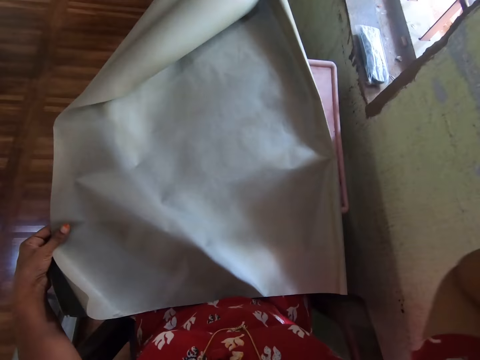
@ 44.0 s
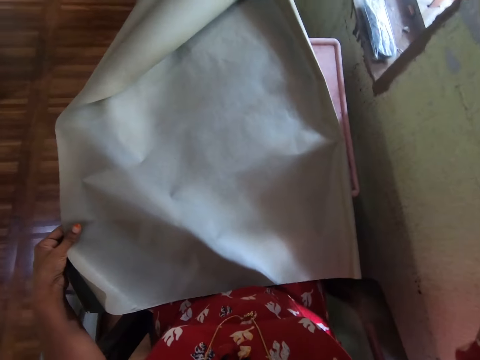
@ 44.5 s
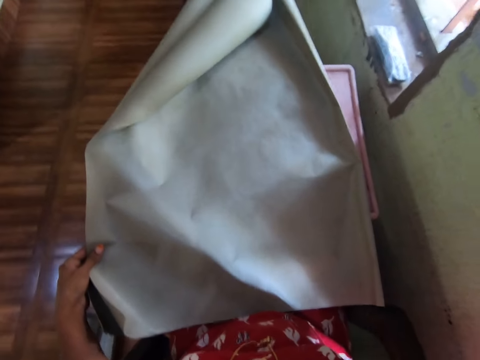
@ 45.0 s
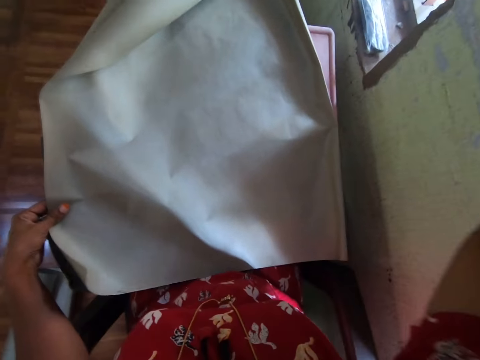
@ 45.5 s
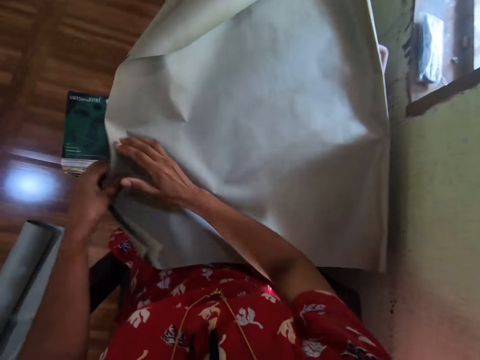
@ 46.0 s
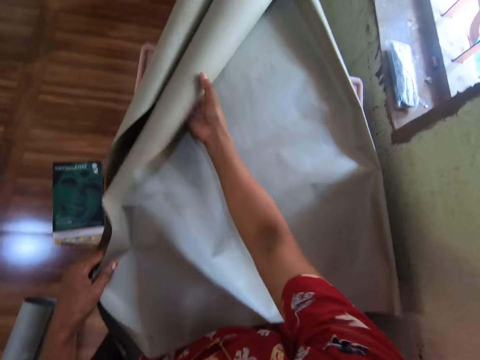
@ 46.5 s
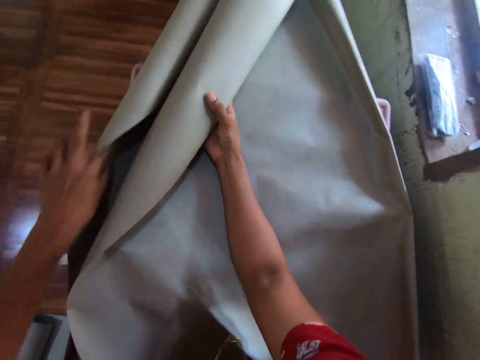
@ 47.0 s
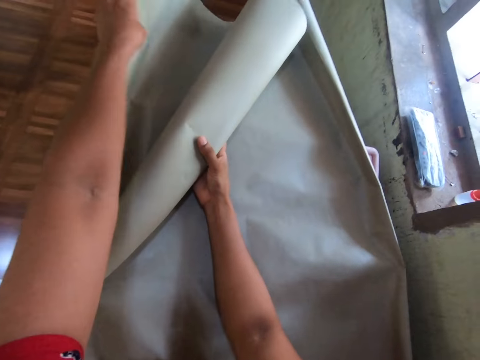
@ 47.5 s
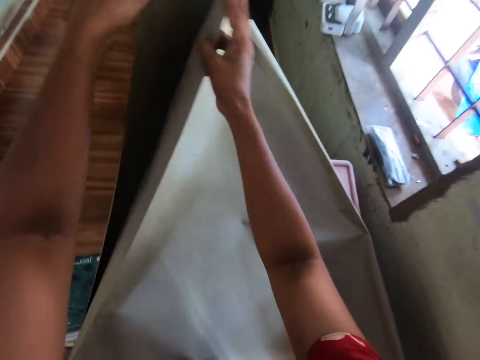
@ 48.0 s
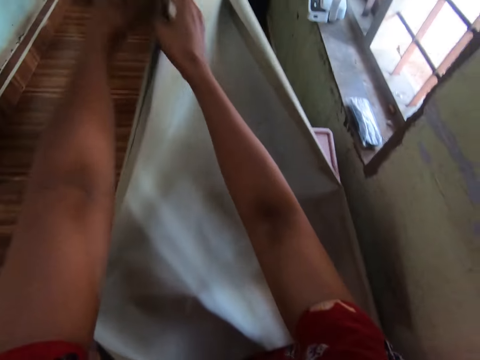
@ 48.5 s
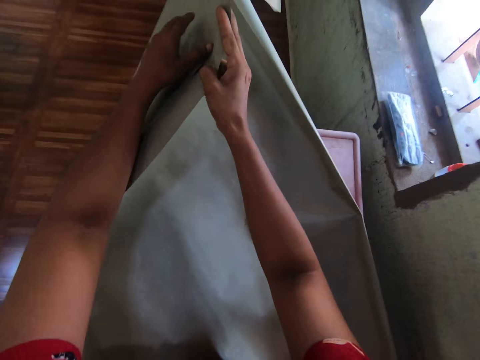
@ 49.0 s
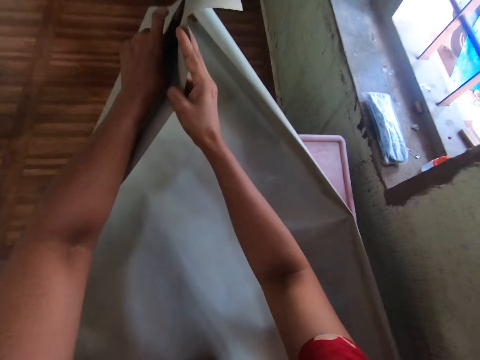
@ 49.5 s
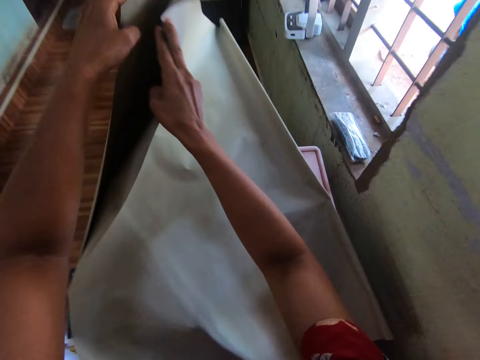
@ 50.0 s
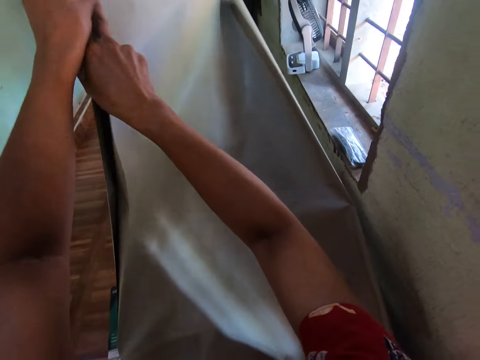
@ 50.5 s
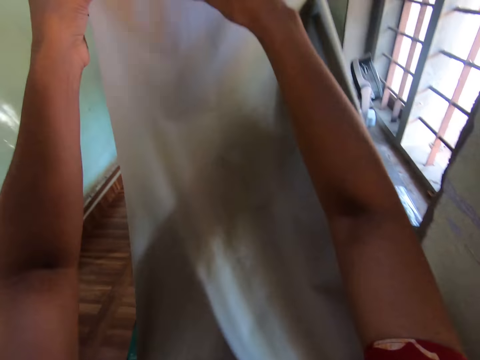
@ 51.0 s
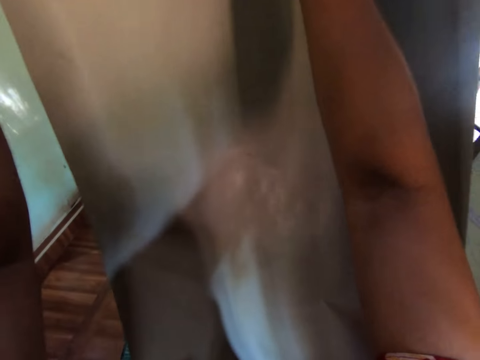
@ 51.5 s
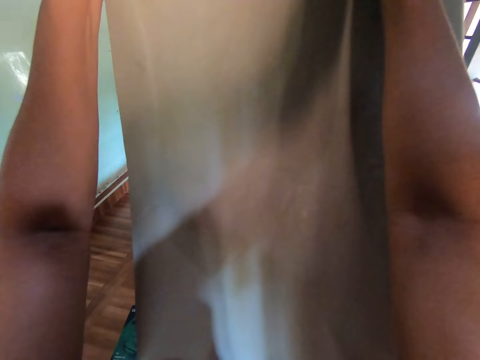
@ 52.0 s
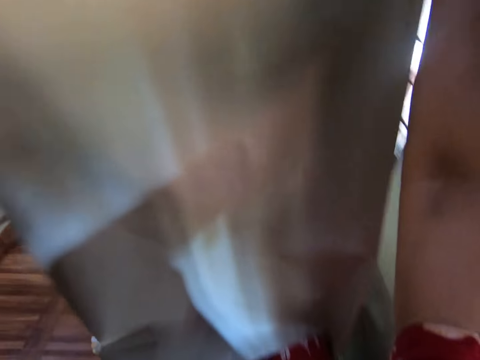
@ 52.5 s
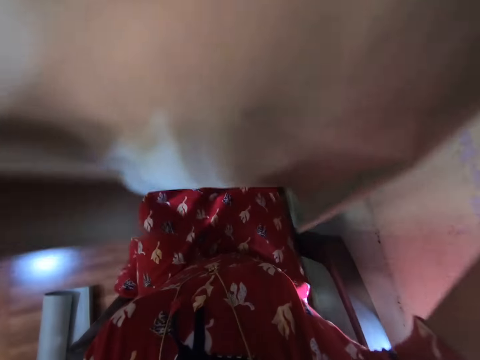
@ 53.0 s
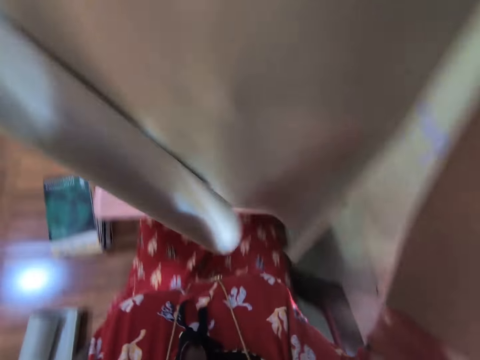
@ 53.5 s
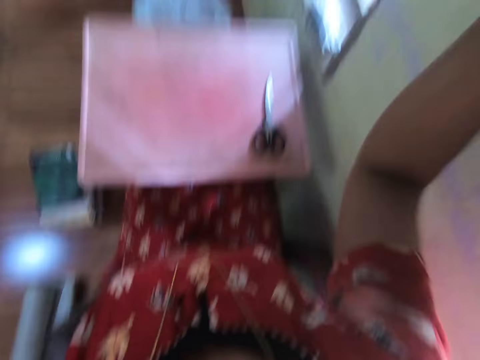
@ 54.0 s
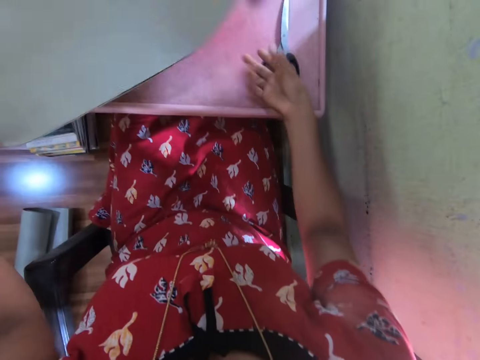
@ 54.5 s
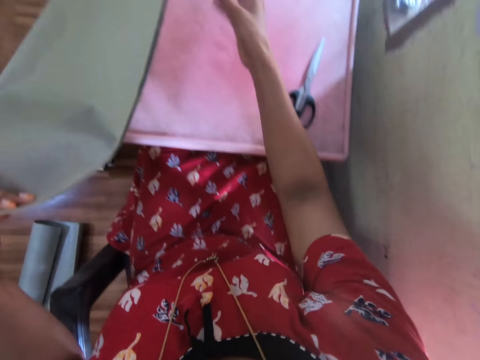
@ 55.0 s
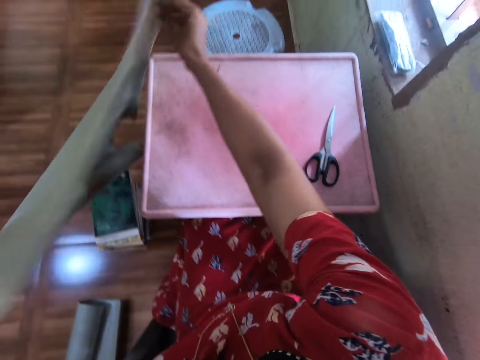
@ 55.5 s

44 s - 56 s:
The camera wearer adjusts the camera above her head with her right hand. She unfolds the cover. She arranges the cardboard on the table with both hands. She folds the cardboard with both hands.

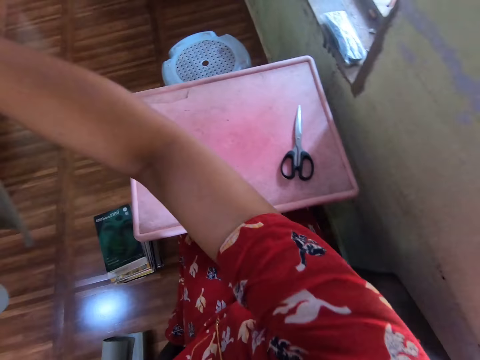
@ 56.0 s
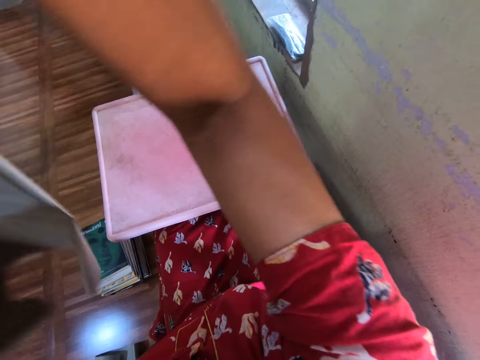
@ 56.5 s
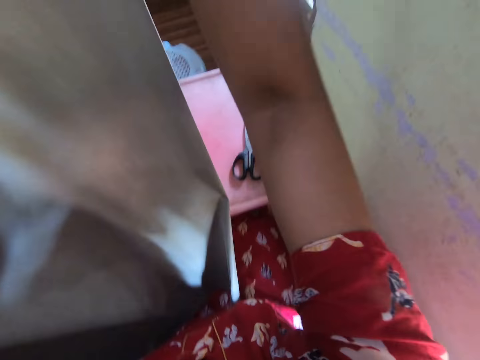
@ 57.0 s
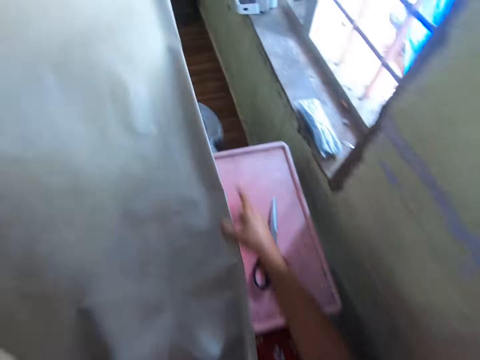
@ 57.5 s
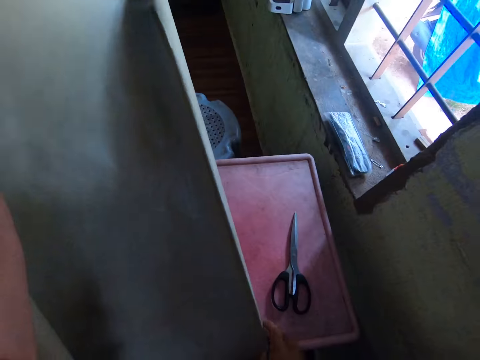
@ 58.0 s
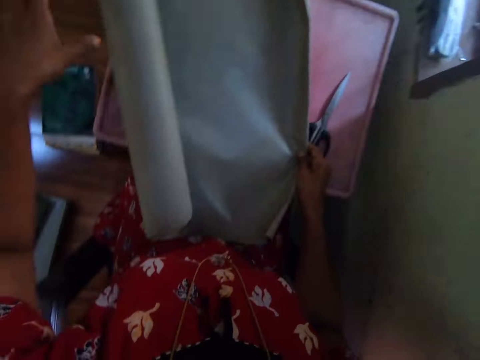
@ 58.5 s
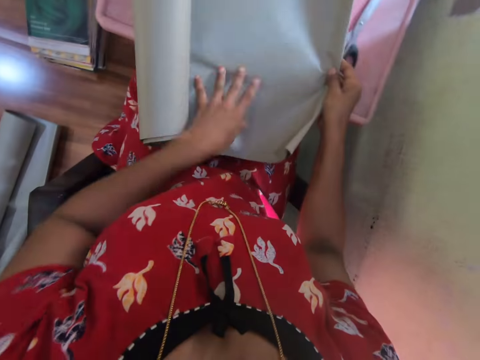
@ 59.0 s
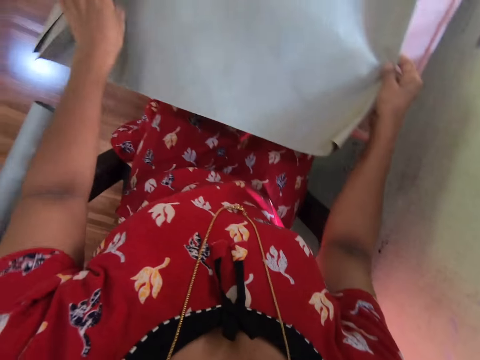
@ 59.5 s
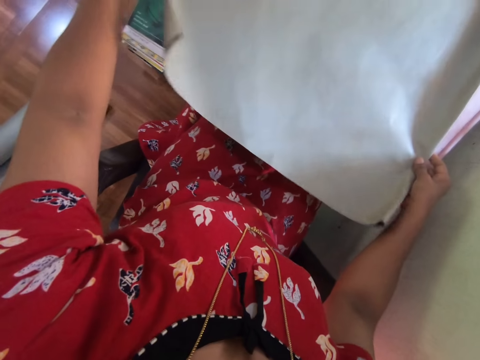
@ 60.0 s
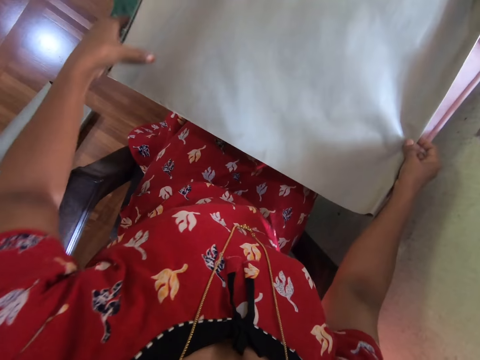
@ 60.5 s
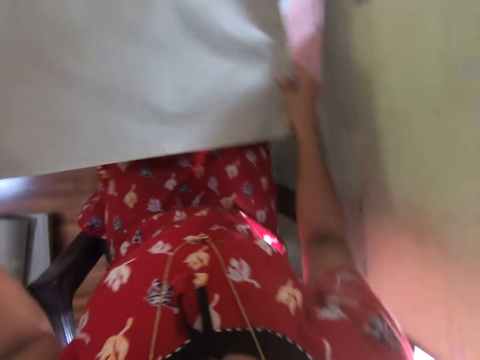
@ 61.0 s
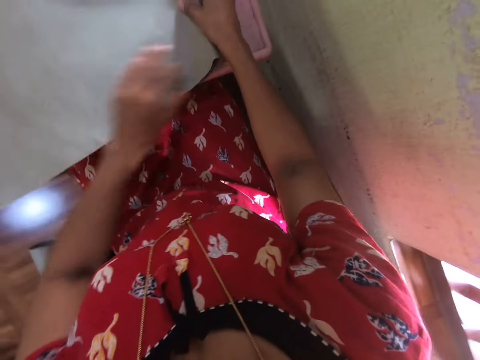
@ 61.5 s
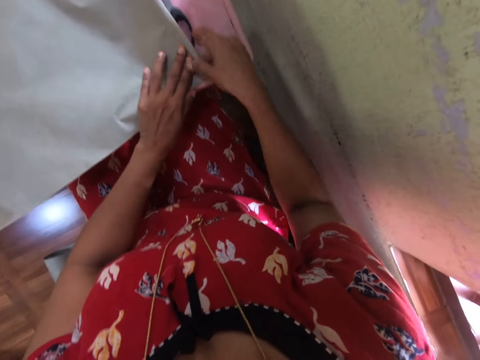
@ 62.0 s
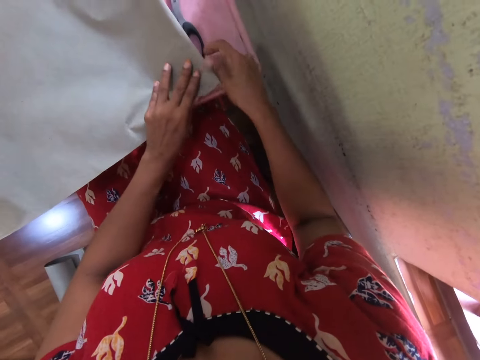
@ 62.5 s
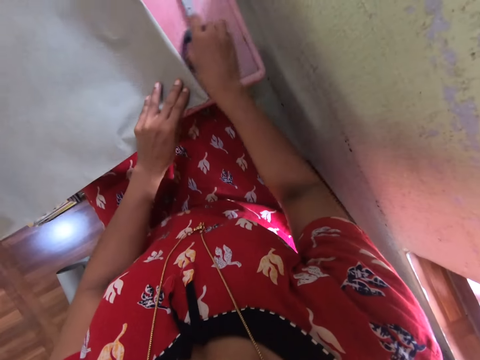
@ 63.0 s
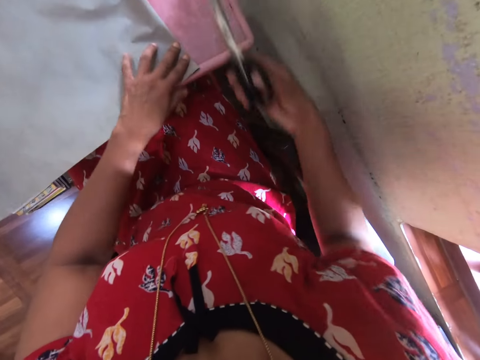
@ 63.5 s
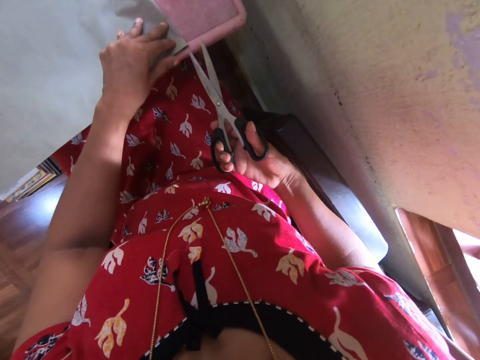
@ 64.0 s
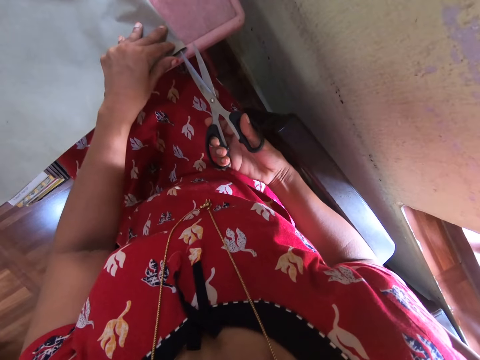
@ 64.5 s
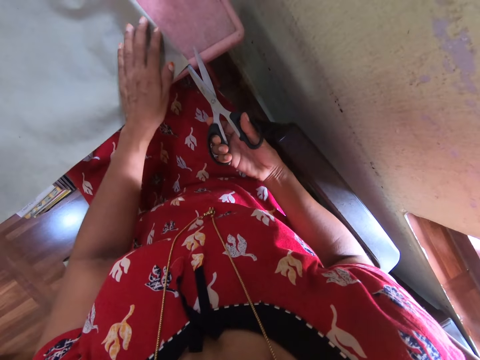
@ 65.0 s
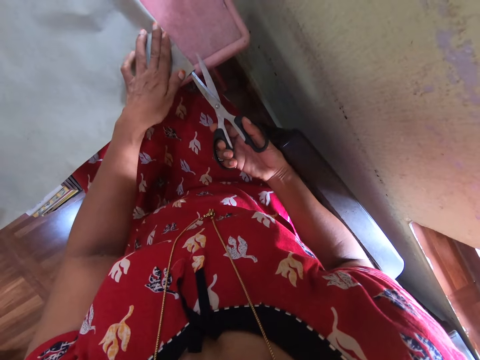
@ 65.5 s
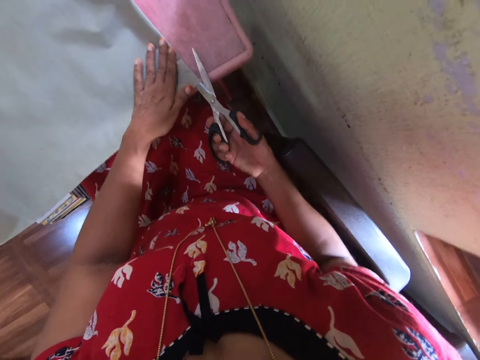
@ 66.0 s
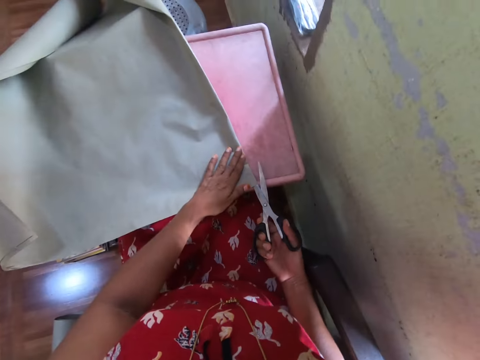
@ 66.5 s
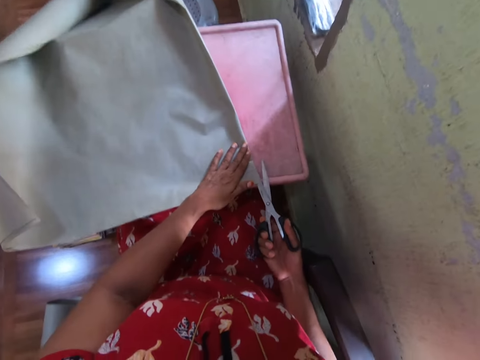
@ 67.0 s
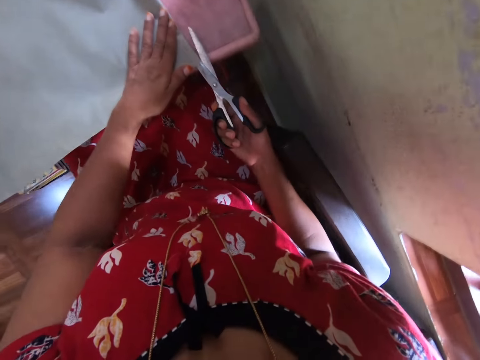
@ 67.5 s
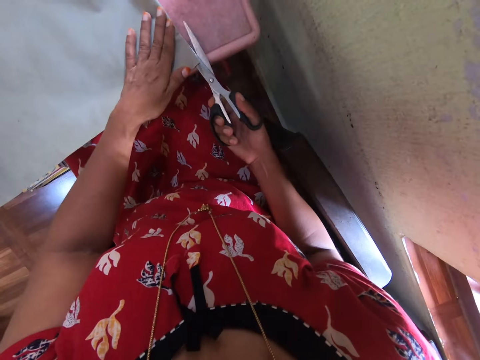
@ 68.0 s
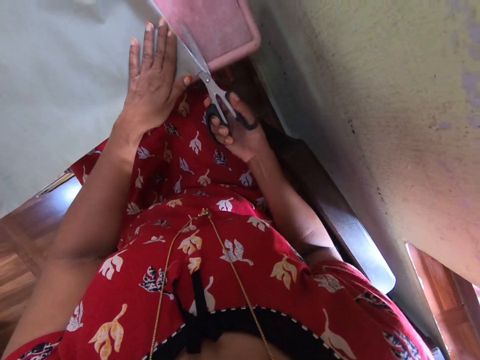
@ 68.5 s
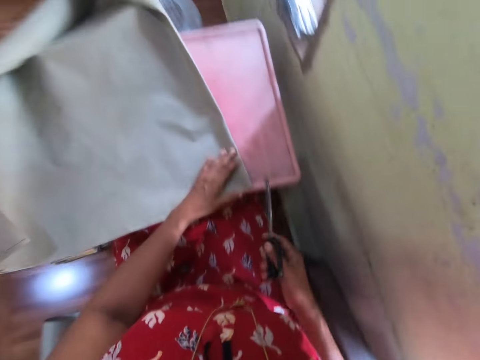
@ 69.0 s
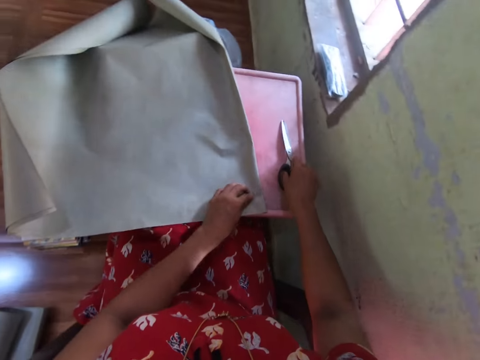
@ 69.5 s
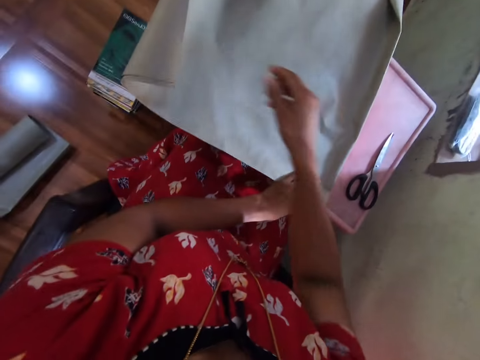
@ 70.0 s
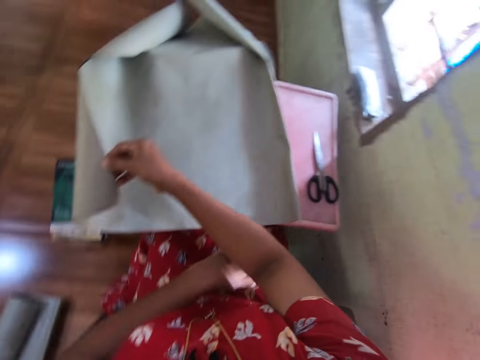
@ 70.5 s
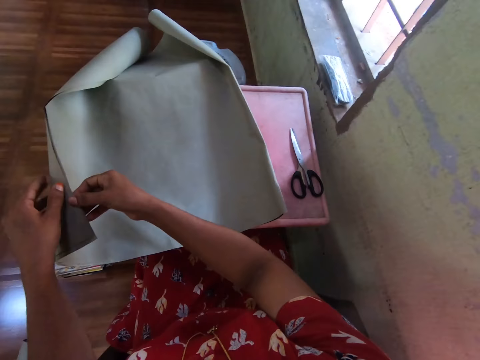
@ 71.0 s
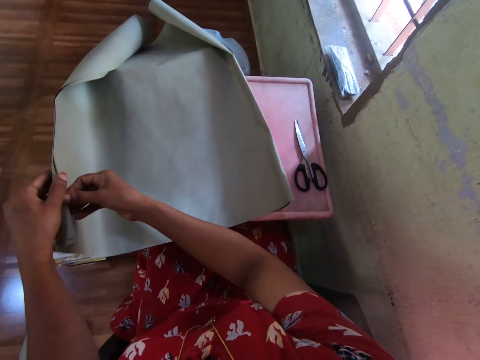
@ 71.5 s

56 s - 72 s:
The camera wearer places the cardboard on the table with both hands. She arranges the cardboard on the table with her left hand. She takes a pair of scissors from the table with her right hand. She cuts the cardboard with the pair of scissors in her right hand. She drops the pair of scissors on the table with her right hand. She unfolds the cover.
